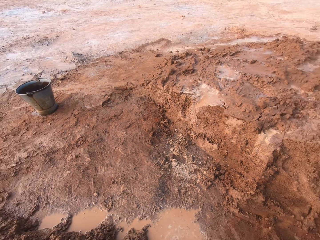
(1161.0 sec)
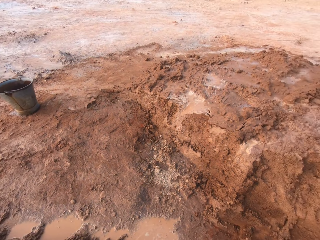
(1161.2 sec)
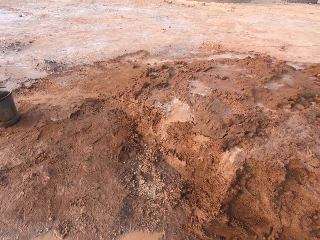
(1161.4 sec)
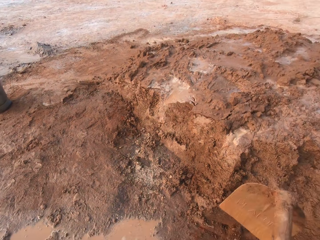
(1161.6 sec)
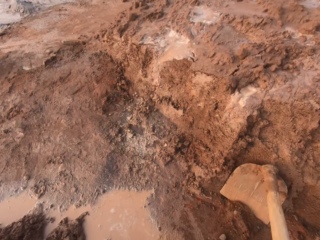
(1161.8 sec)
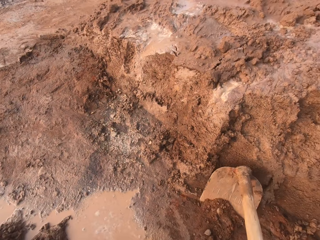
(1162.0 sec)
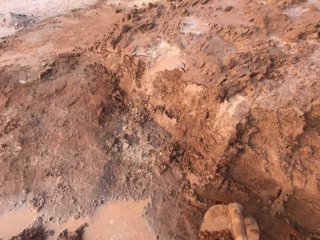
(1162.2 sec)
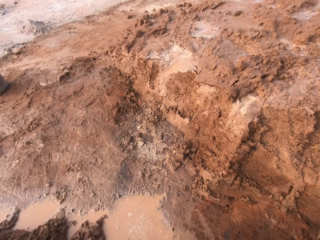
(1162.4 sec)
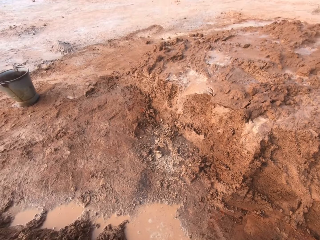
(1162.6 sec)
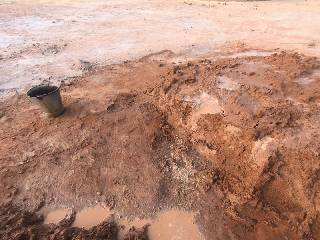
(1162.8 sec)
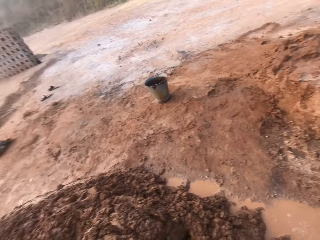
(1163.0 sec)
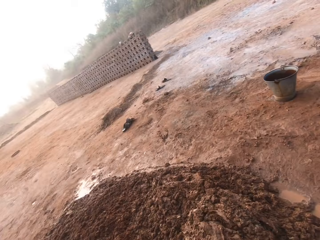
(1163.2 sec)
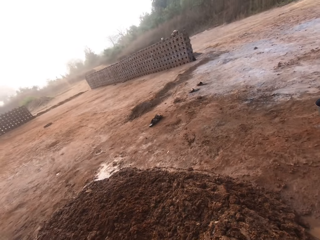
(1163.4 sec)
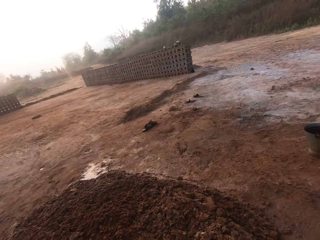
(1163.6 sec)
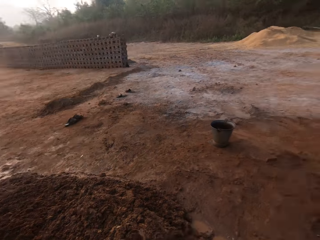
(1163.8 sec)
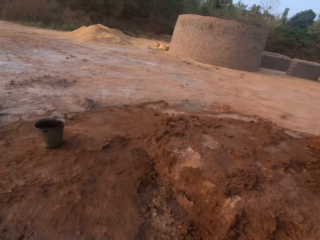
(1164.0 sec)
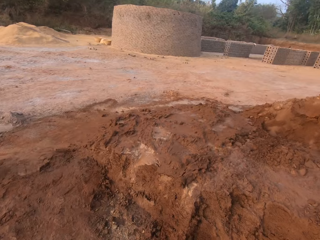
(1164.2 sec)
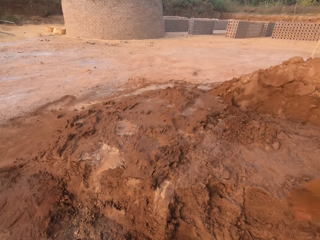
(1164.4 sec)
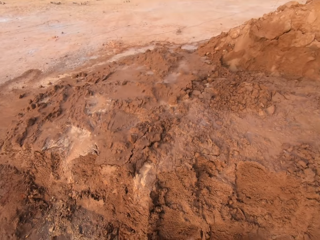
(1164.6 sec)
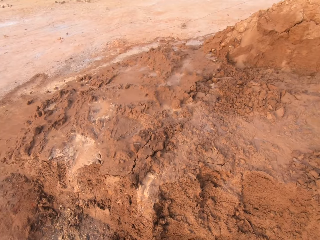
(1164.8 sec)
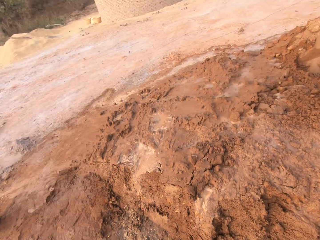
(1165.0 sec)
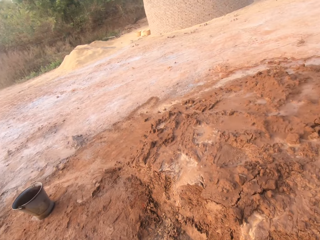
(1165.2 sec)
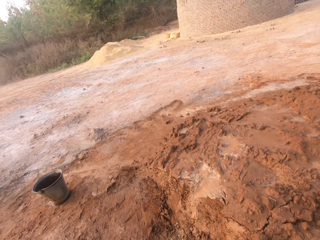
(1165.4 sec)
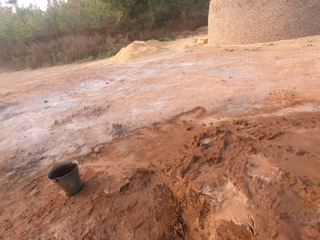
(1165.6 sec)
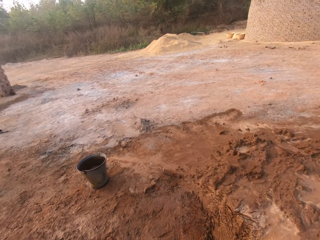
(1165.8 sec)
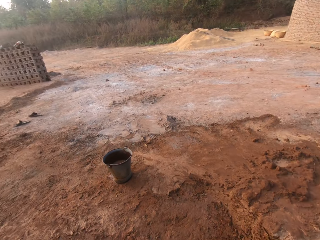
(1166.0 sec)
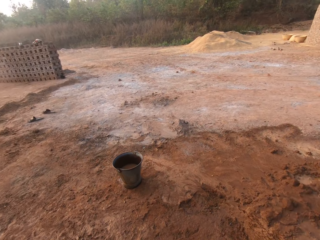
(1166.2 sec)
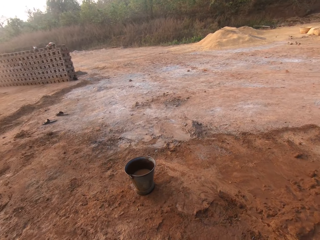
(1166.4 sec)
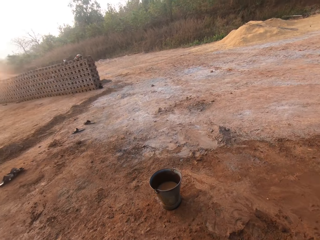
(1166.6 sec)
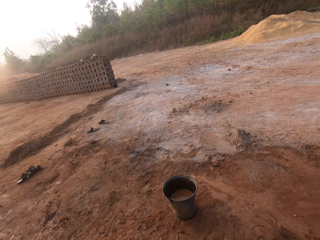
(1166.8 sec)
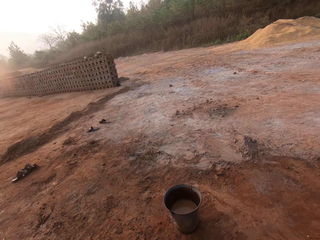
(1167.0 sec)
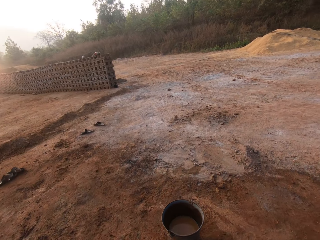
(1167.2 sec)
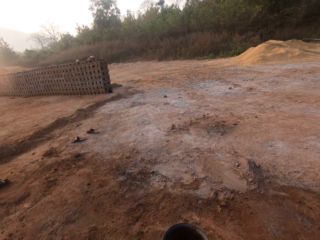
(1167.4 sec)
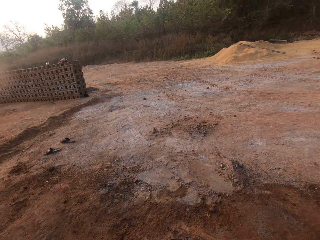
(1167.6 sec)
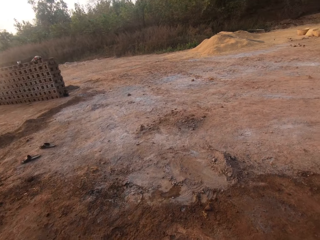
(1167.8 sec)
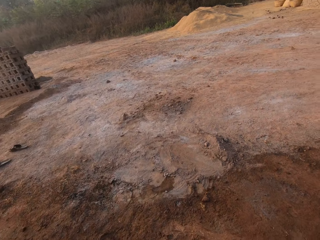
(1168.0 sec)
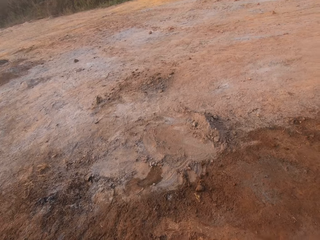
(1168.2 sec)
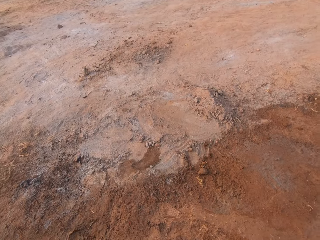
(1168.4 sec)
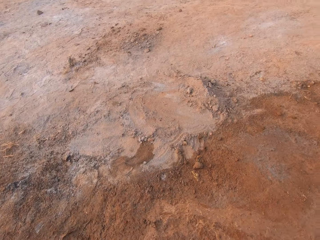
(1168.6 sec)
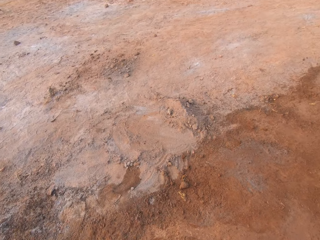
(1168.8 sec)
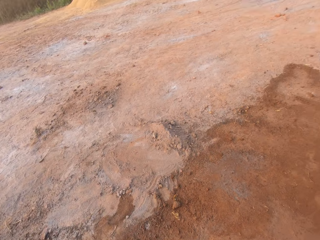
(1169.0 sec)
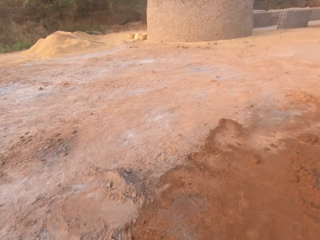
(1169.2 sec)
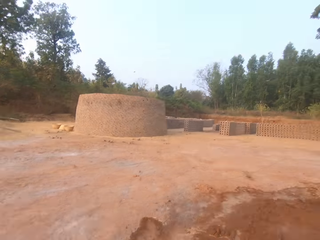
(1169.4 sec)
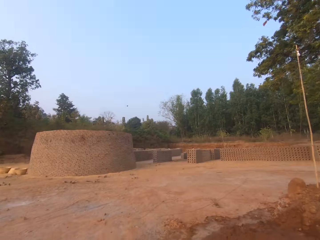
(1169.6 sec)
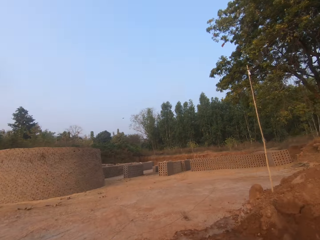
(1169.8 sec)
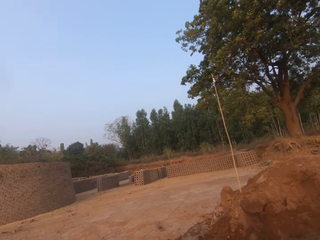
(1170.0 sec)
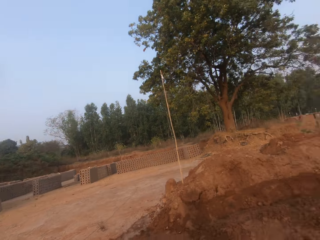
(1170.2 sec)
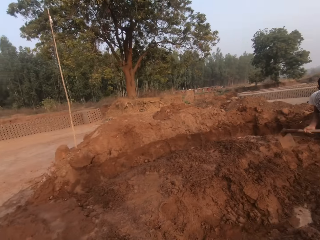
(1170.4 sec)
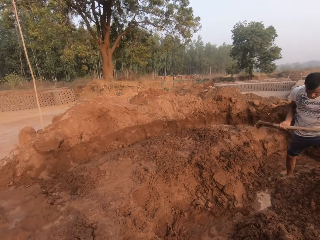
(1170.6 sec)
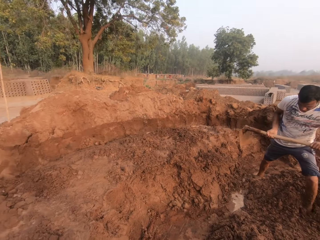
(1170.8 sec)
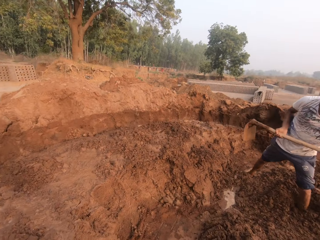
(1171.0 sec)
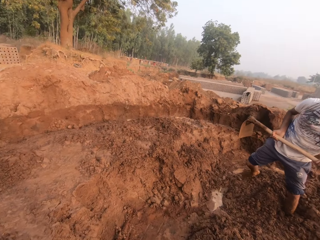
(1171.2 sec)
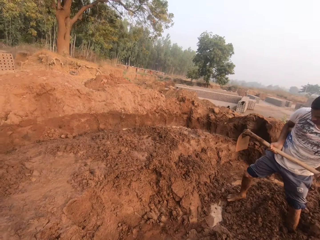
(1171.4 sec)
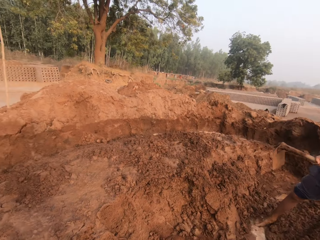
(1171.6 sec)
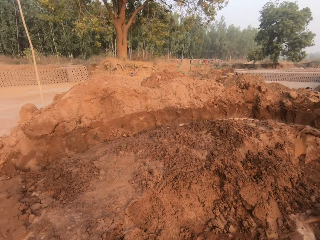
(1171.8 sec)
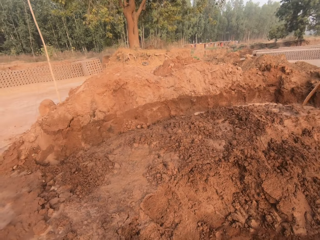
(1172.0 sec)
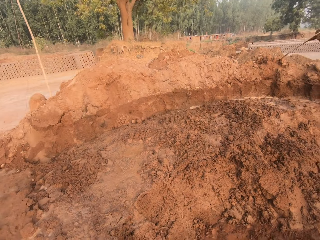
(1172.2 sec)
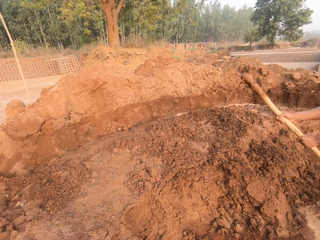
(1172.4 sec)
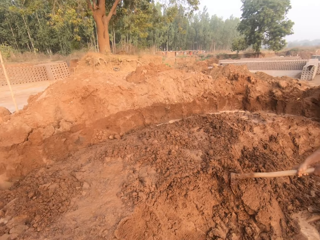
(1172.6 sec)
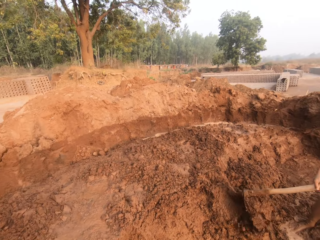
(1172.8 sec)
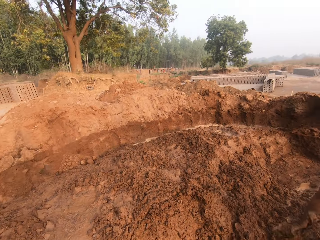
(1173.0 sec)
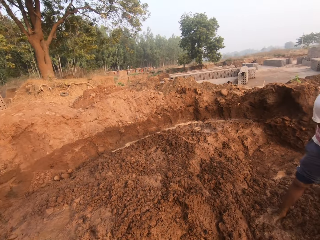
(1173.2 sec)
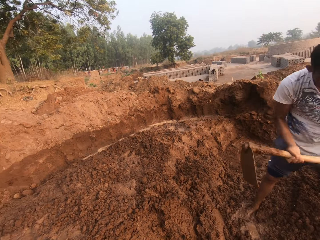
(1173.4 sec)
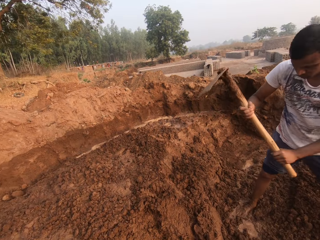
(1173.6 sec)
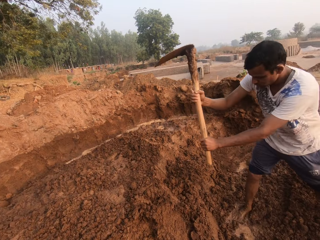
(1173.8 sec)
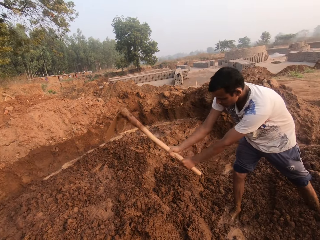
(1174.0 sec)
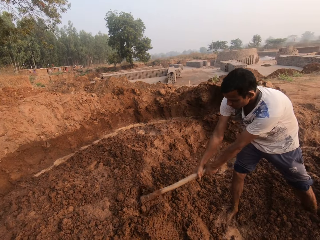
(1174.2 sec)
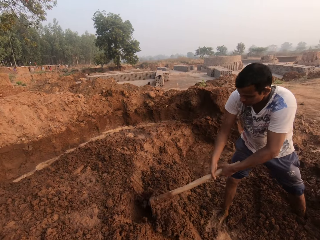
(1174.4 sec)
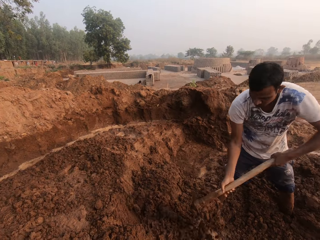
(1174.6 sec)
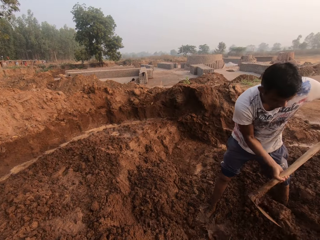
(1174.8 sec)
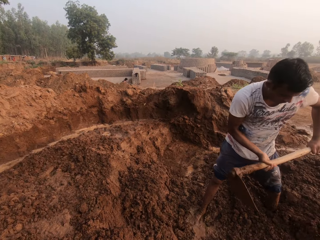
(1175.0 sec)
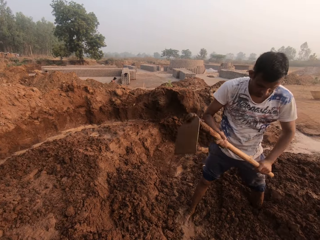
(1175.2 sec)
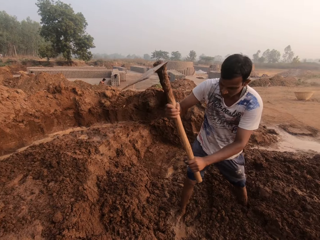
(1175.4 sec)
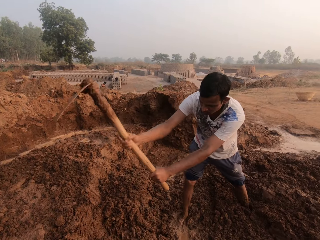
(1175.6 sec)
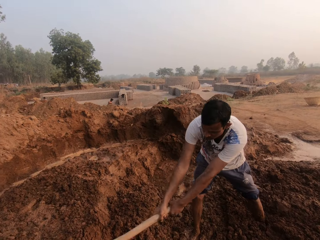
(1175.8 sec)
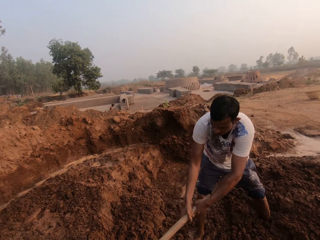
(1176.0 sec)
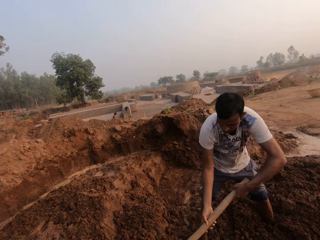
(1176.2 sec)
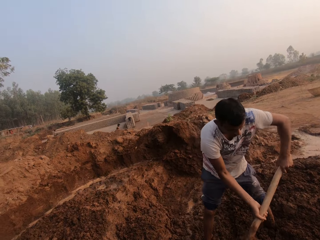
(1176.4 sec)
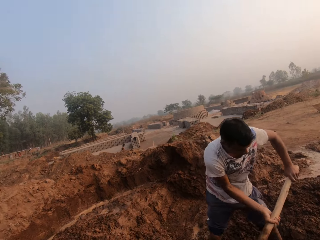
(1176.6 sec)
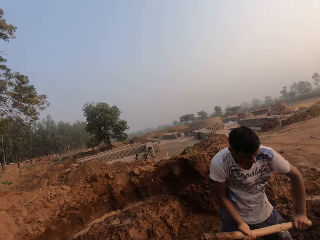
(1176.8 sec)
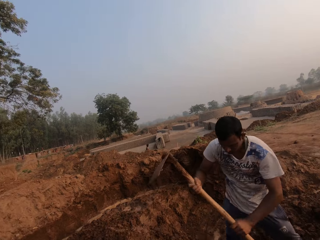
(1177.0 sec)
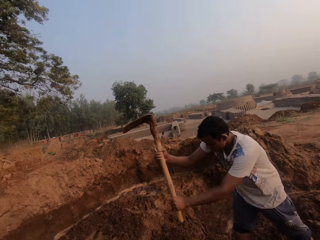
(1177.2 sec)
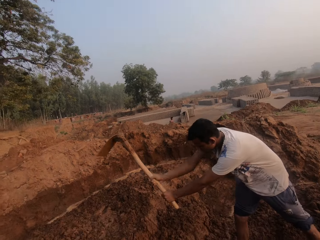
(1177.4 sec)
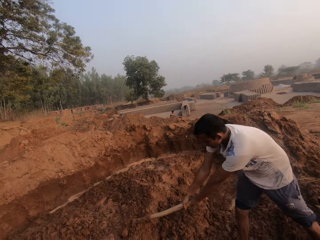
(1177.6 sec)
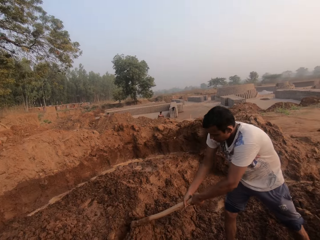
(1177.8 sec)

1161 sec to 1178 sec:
The camera wearer walks outdoors towards the bucket. He does something. A man holds a hoe with his hands. The camera wearer tills the ground with the hoe in his hands. The man digs the mud.

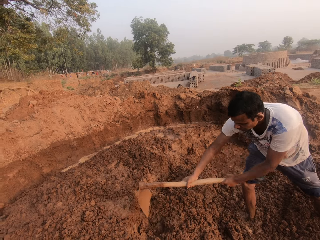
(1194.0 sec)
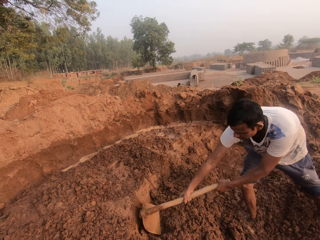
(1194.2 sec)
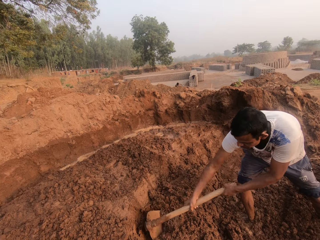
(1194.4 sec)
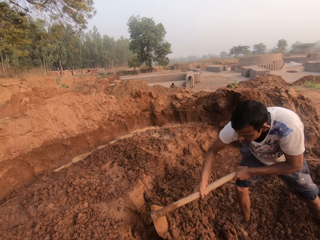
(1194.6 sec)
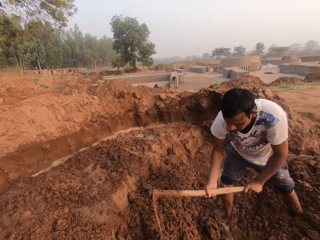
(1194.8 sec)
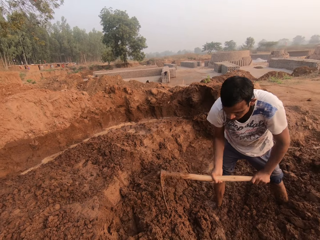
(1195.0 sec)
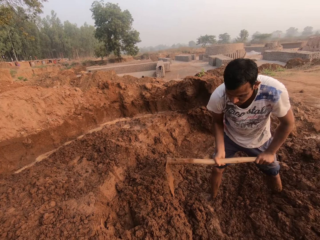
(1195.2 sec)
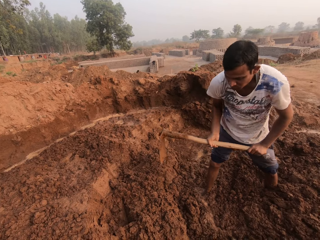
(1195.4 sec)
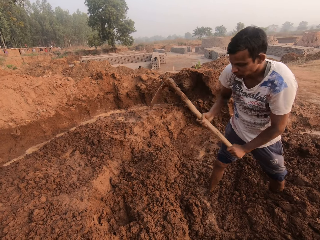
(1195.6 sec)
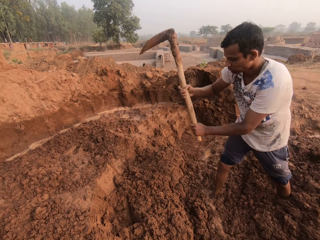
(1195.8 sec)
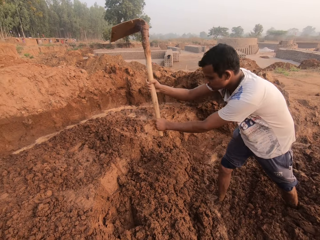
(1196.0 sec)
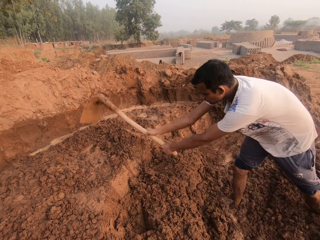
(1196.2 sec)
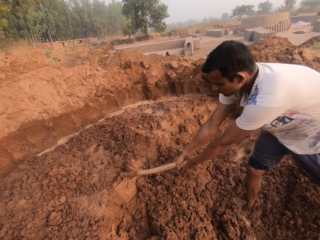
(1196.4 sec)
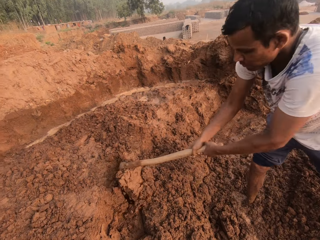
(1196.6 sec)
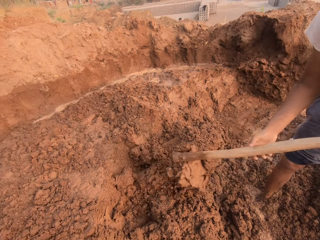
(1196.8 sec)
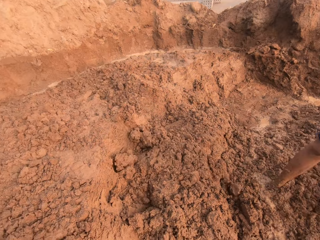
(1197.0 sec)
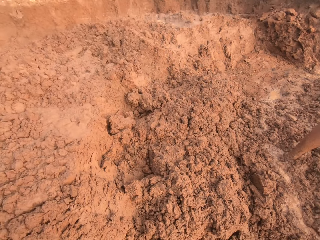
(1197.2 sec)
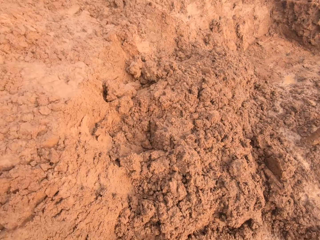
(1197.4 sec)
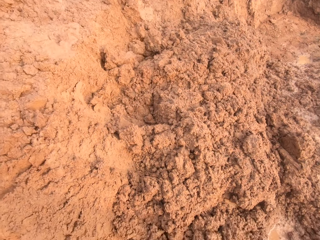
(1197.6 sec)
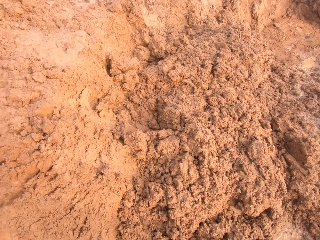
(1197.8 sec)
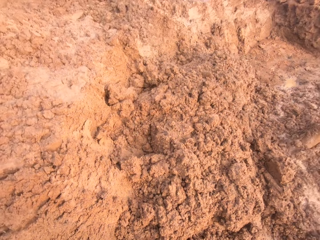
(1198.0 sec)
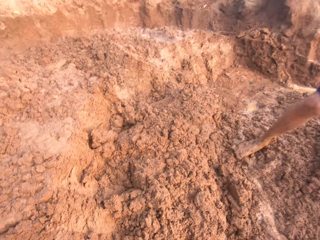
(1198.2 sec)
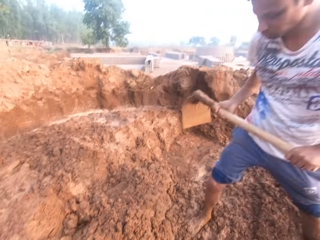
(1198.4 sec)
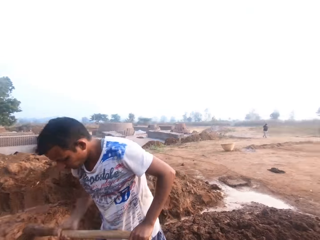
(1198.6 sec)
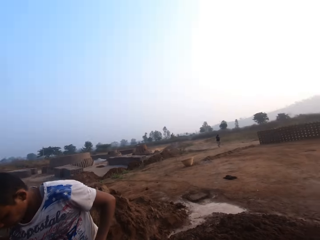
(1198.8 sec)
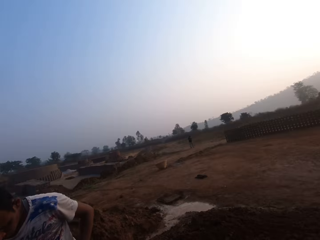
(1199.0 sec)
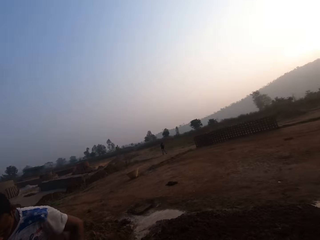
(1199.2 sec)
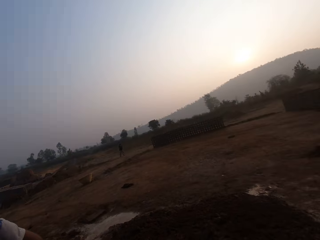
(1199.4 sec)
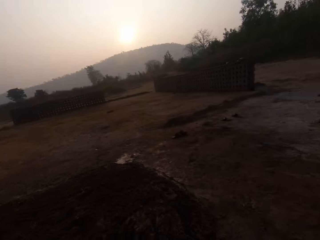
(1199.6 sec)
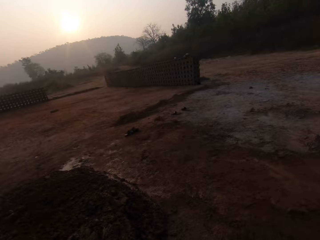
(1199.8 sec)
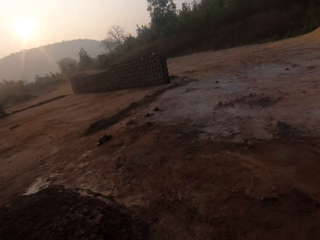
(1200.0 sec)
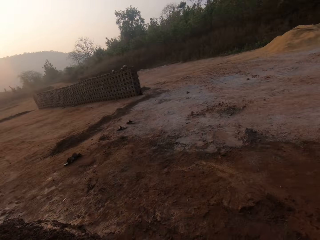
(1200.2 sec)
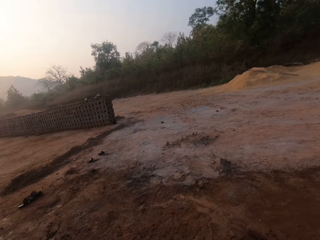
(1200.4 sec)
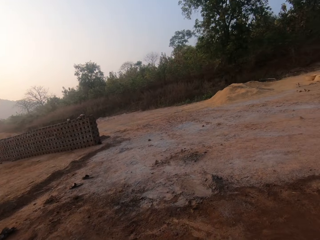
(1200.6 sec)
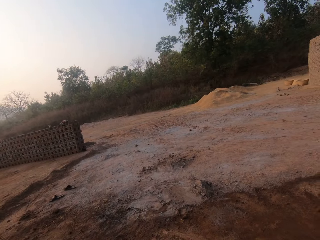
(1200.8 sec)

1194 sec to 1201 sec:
The camera wearer speaks to the man.
